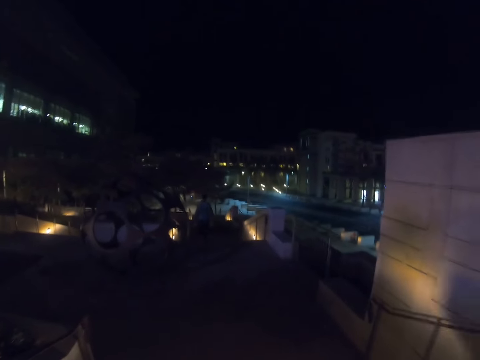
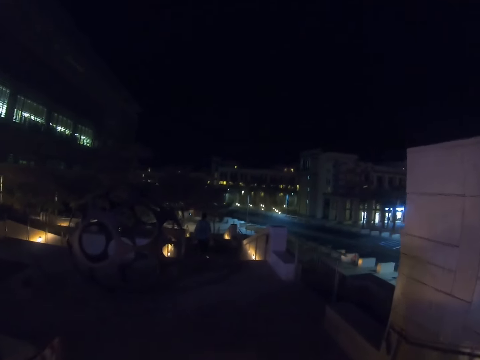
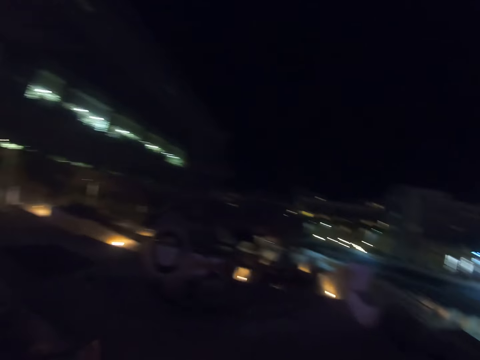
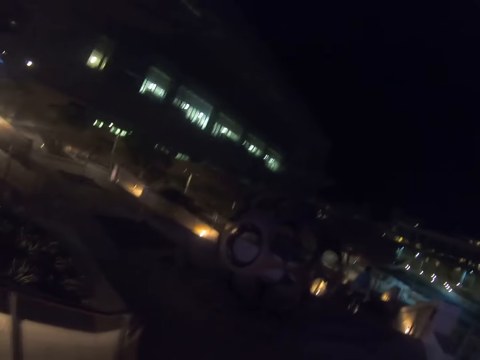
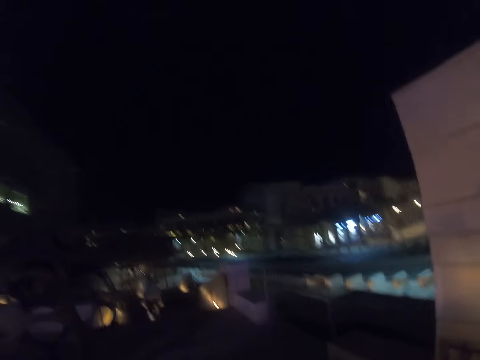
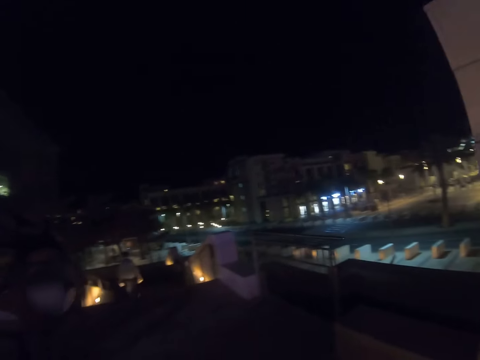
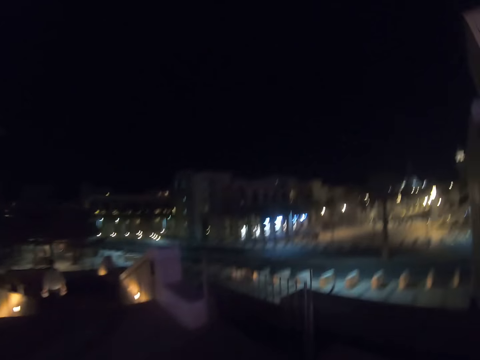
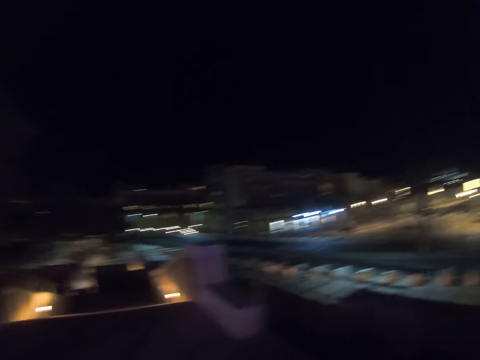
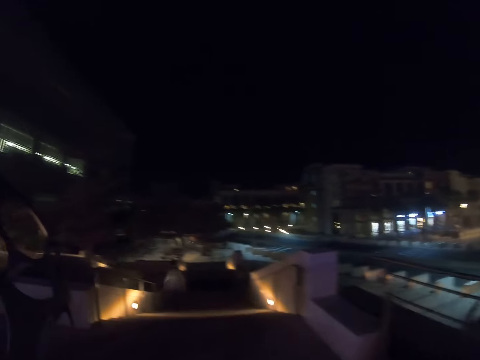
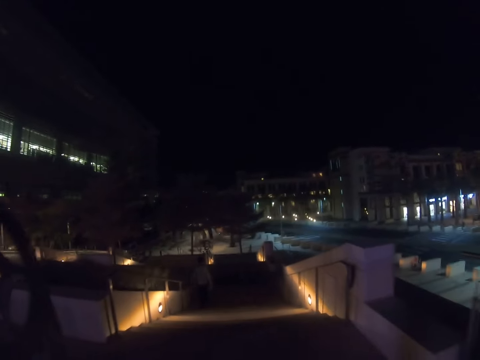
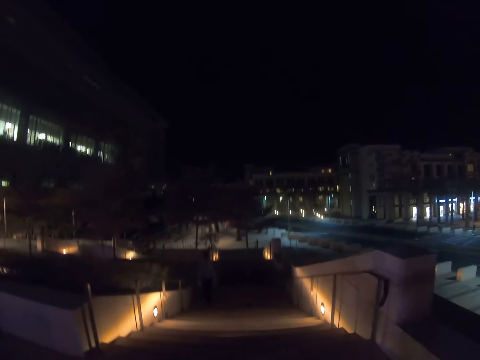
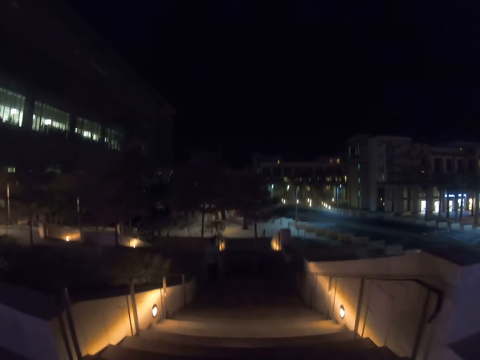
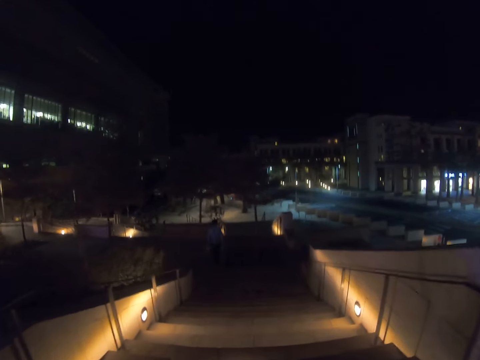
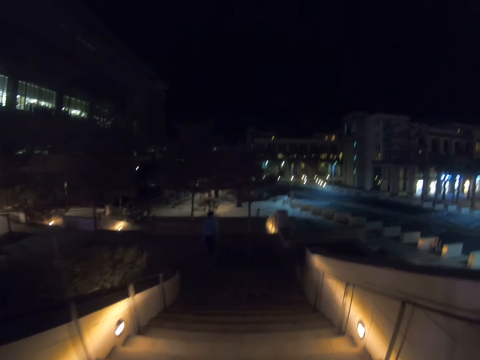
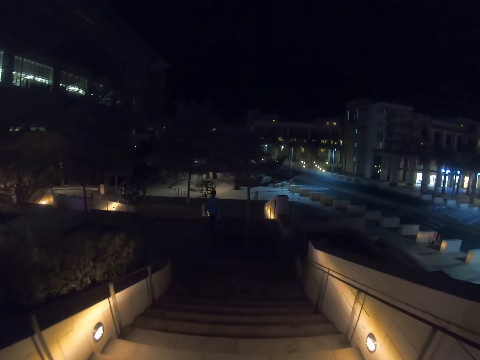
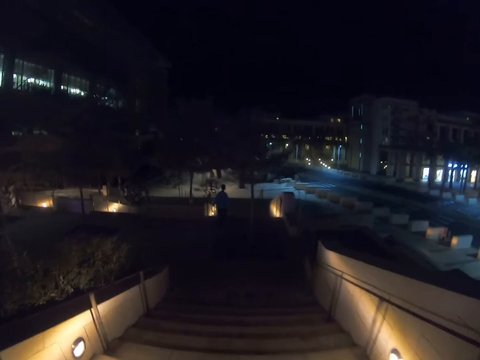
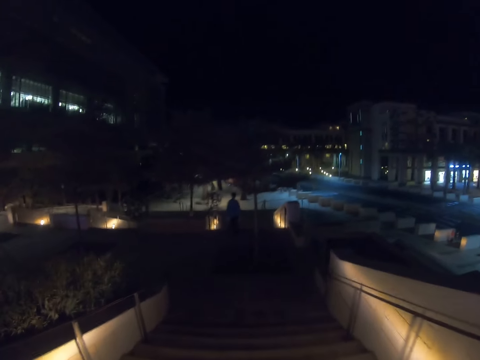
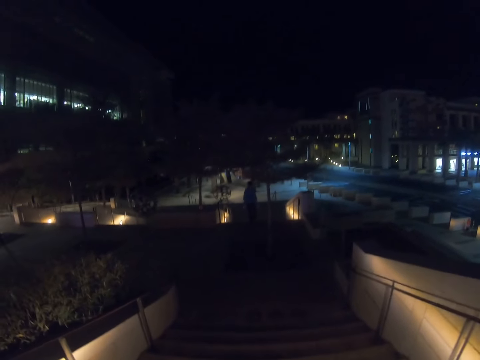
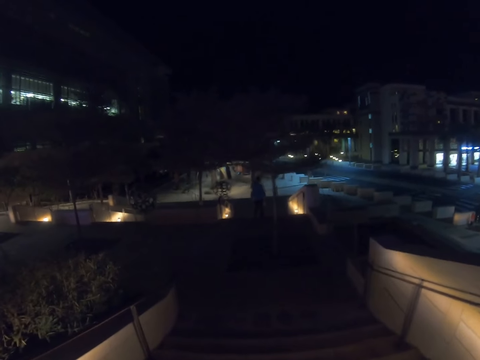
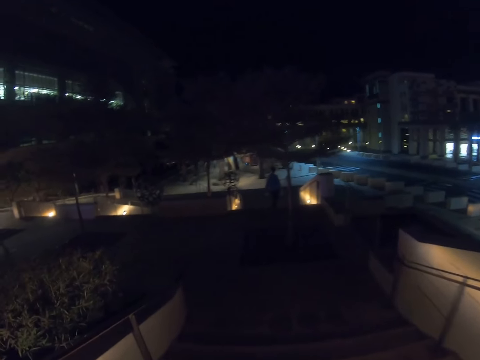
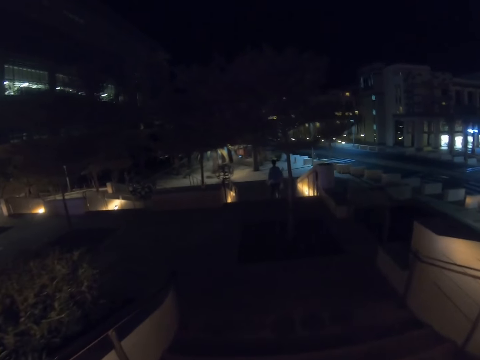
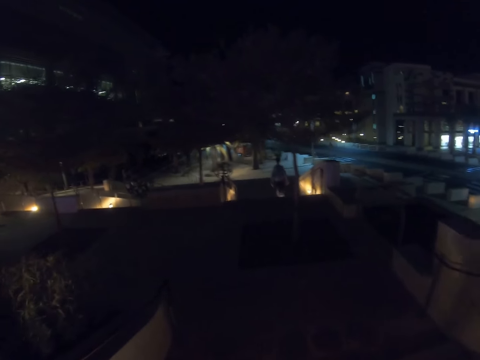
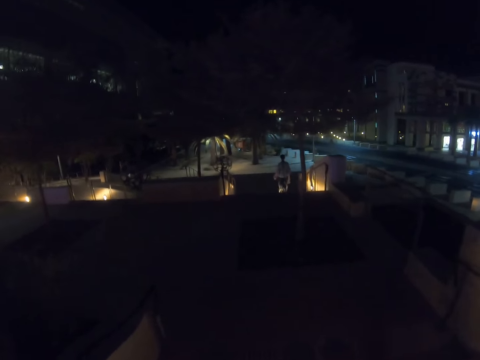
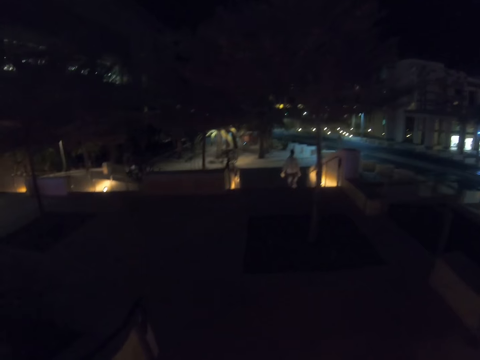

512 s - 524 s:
The camera wearer walks around. They walk down the stairs.

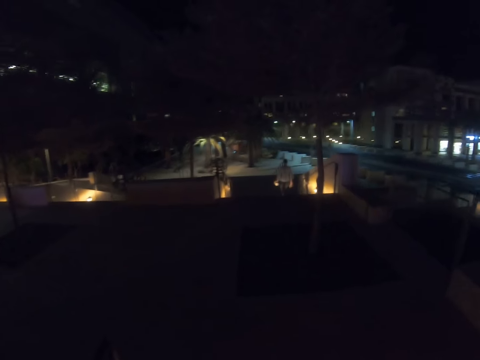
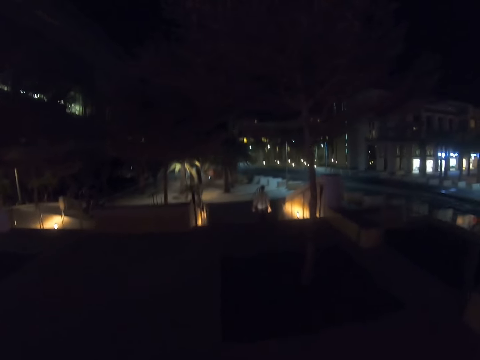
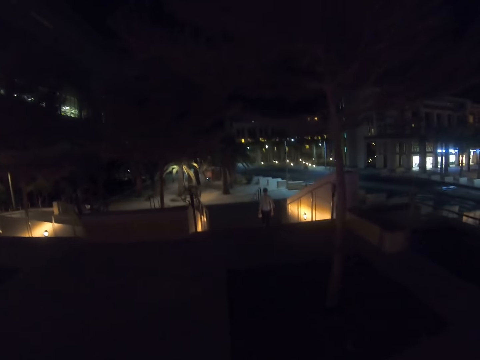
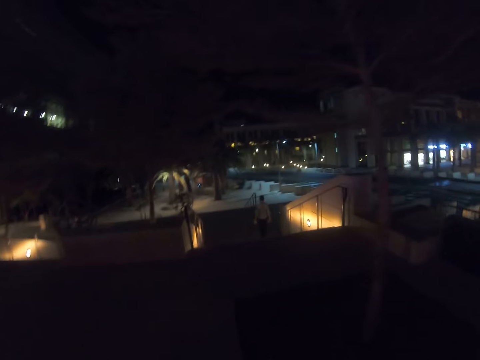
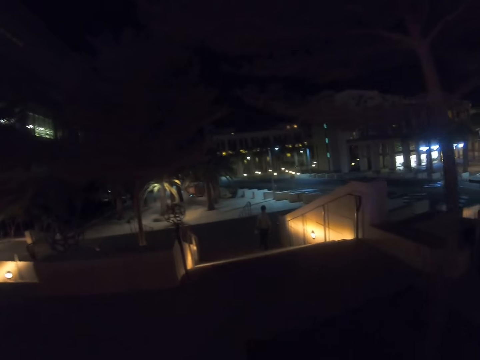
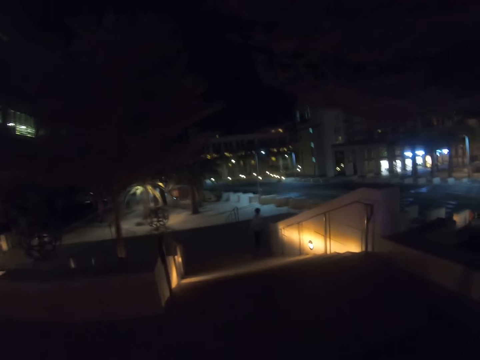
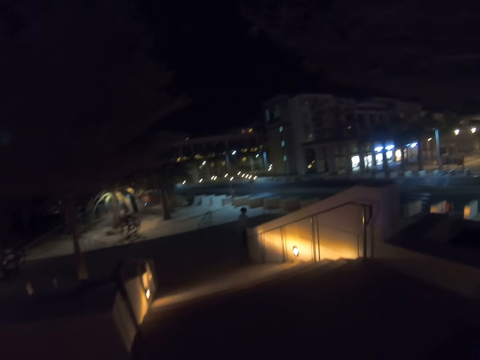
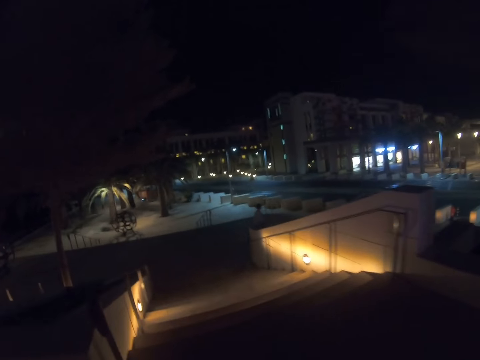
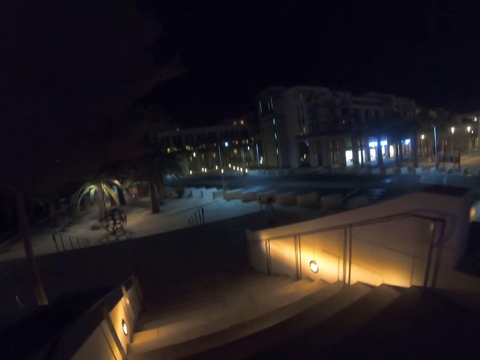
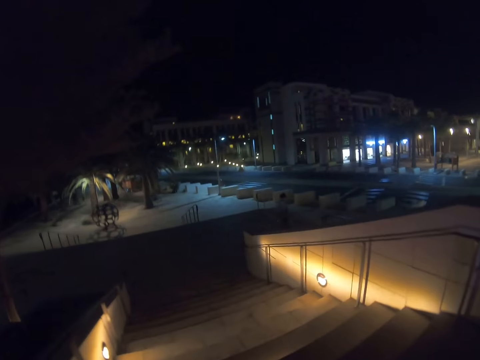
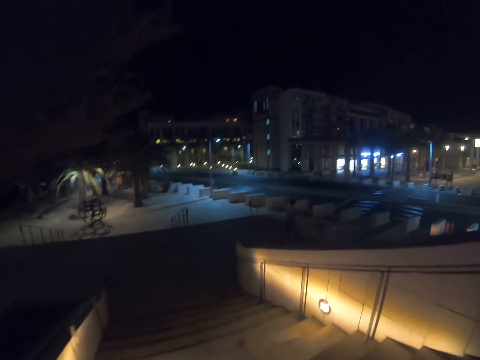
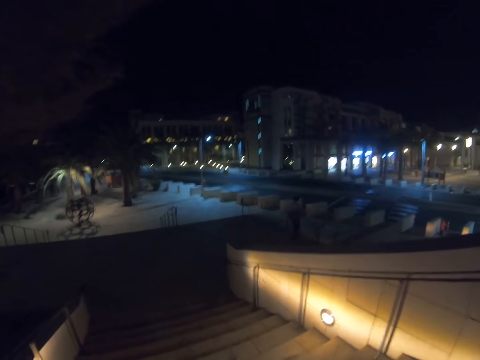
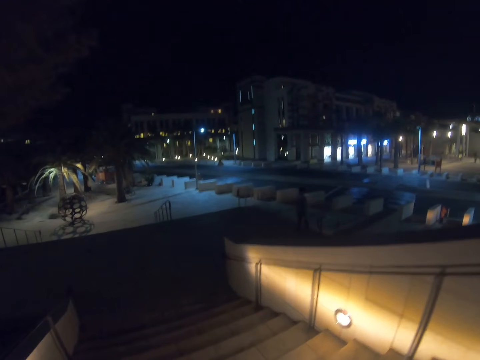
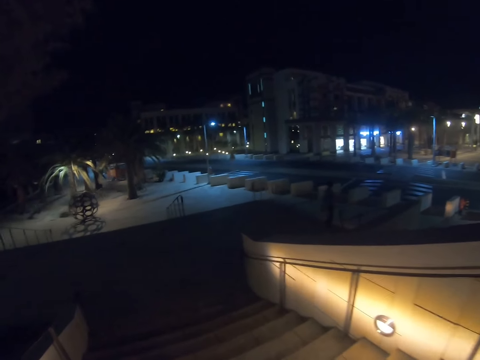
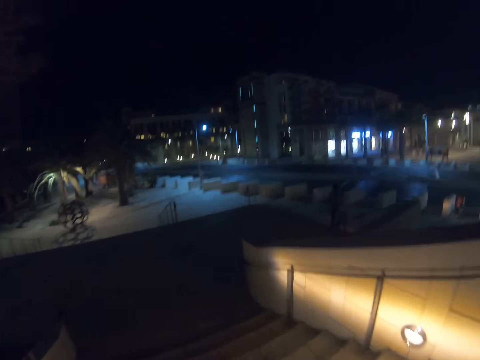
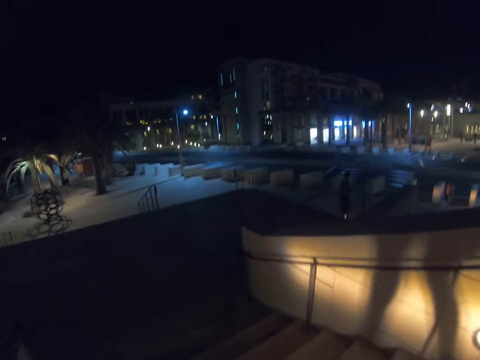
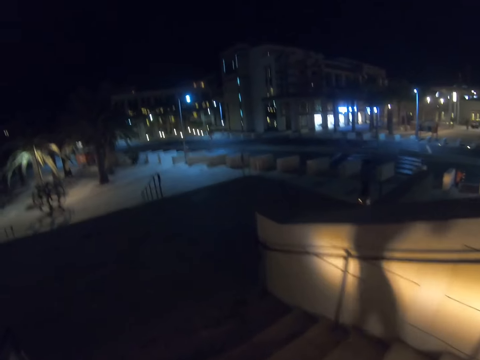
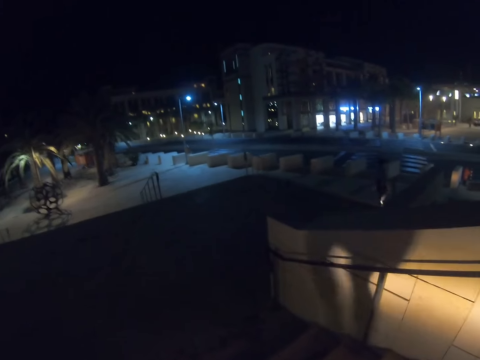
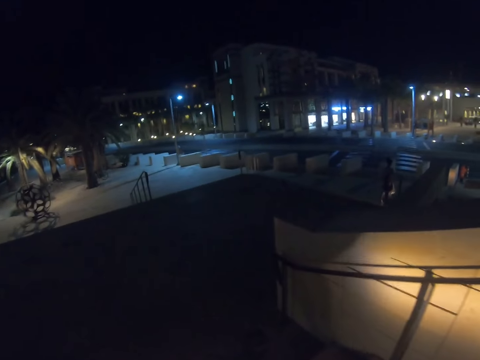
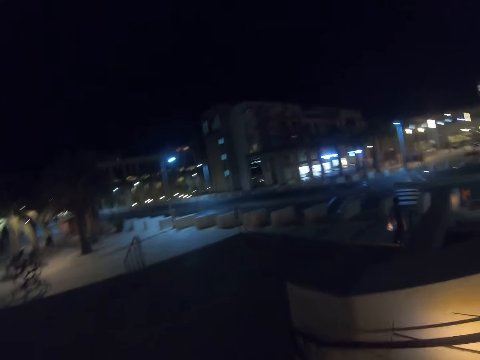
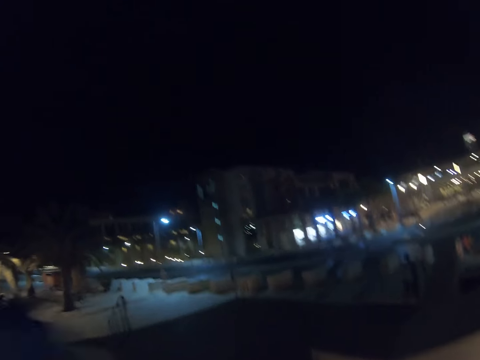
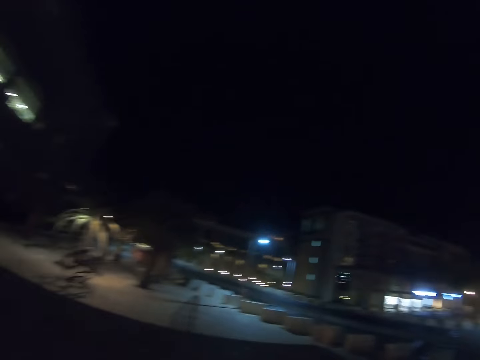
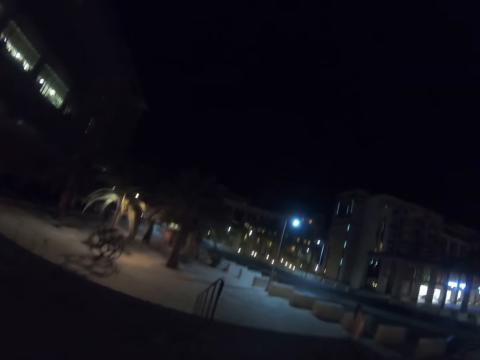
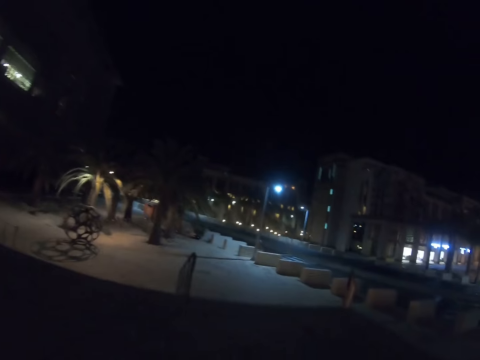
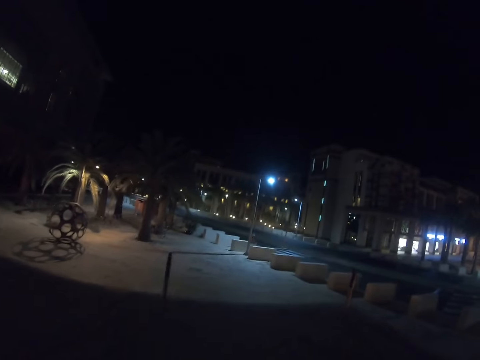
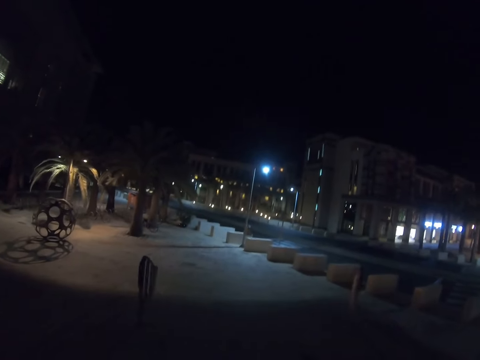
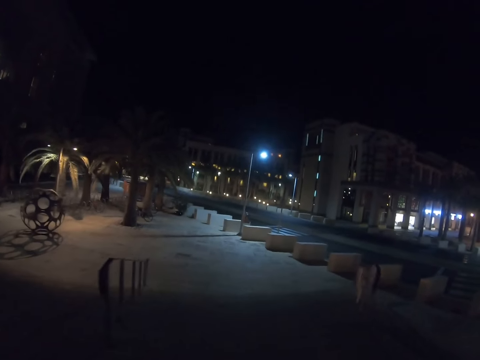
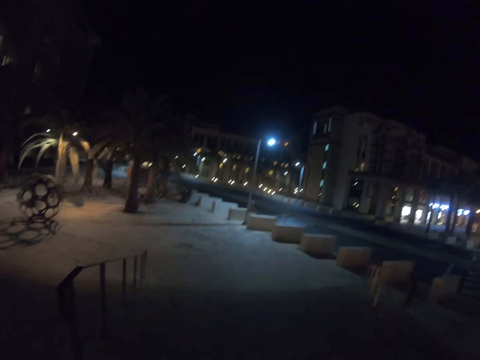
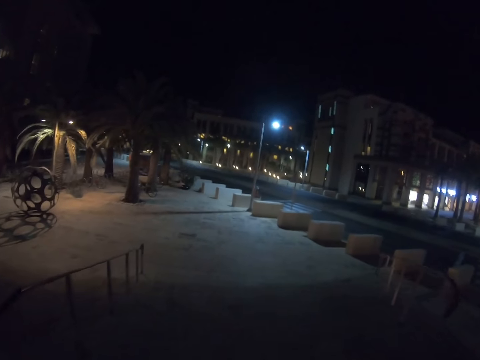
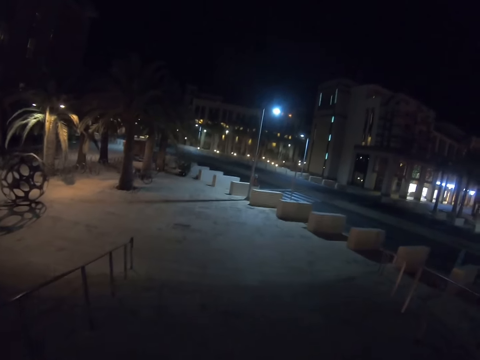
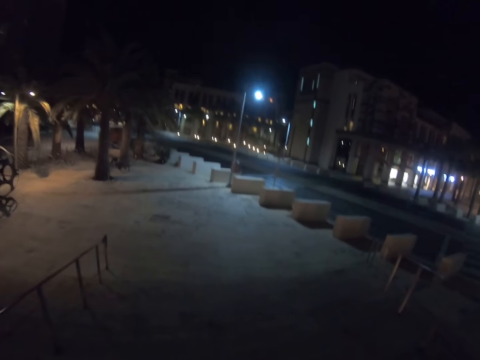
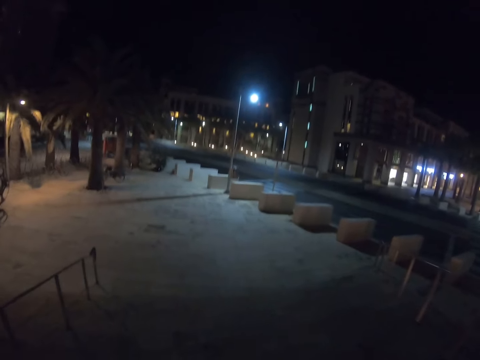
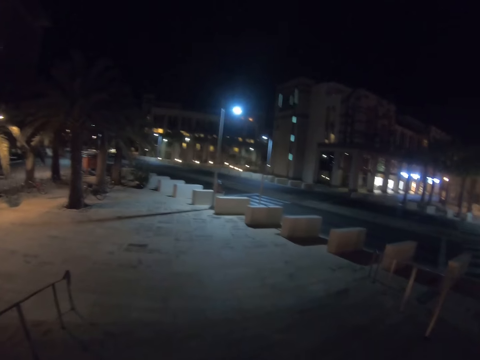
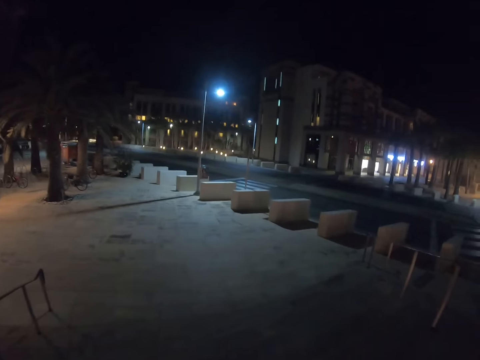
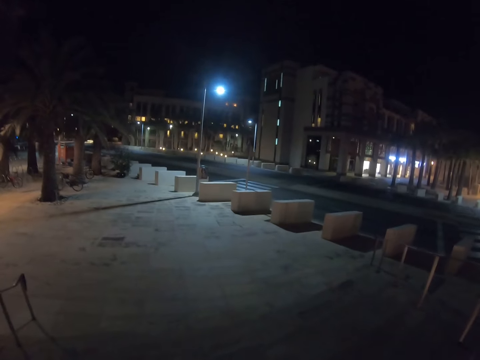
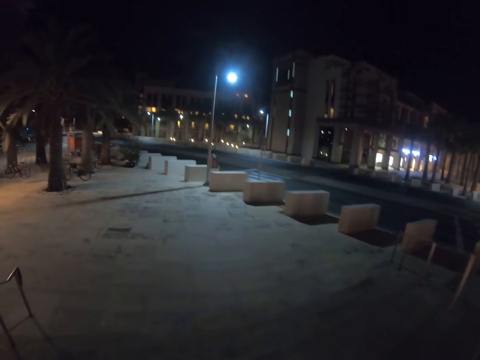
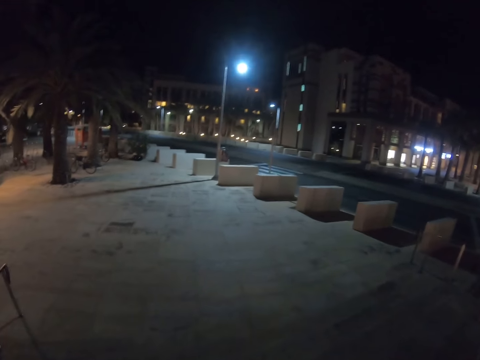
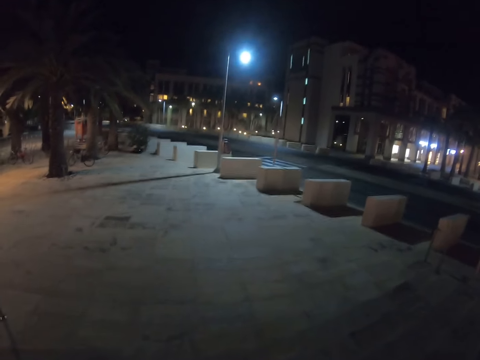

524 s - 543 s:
The camera wearer walks around. They walk down the stairs. They walk around. They walk down the stairs.
